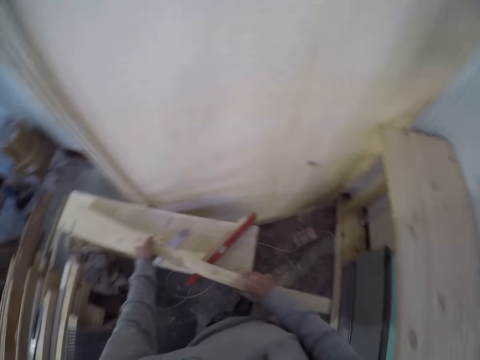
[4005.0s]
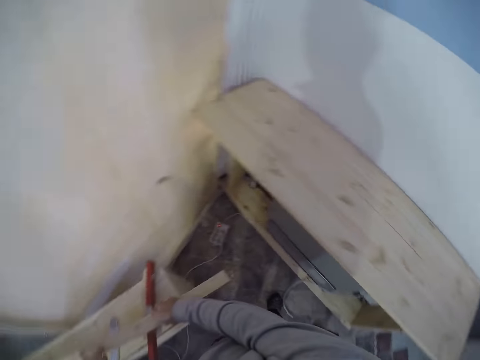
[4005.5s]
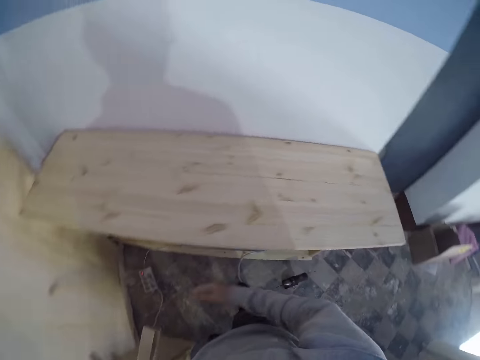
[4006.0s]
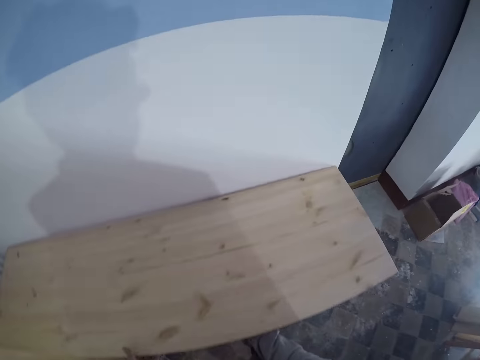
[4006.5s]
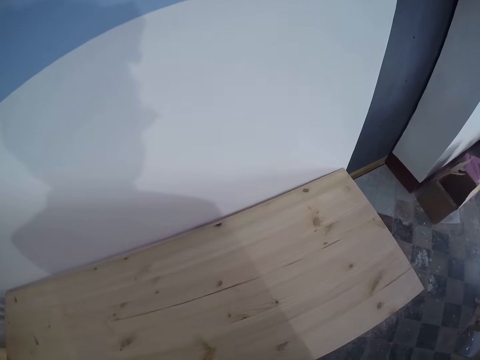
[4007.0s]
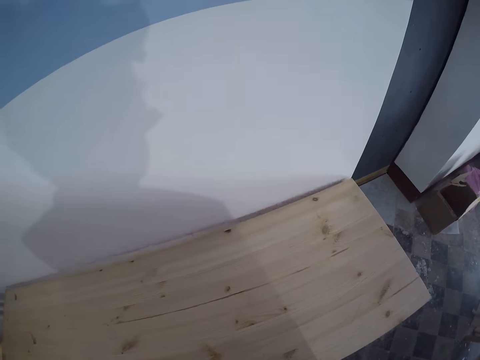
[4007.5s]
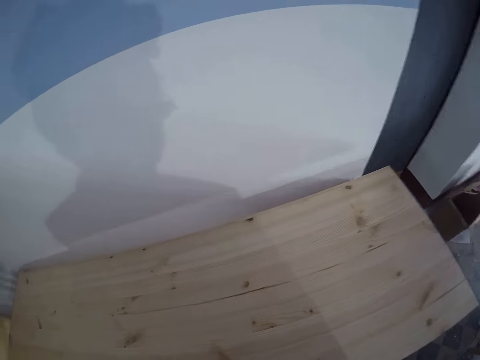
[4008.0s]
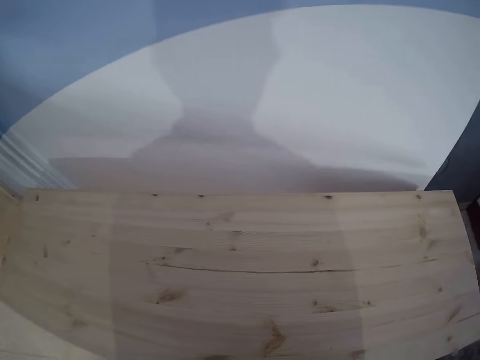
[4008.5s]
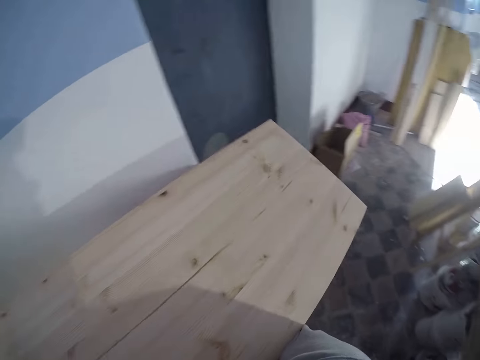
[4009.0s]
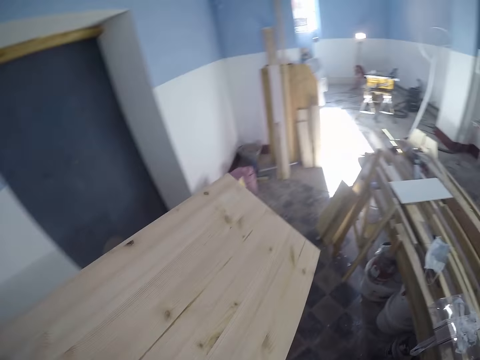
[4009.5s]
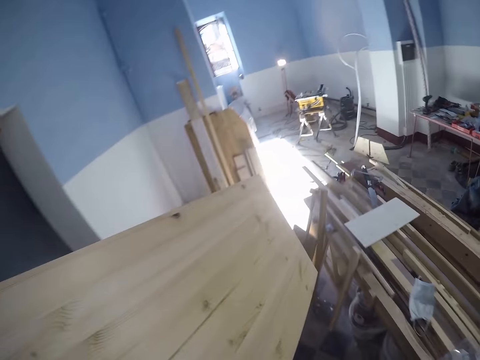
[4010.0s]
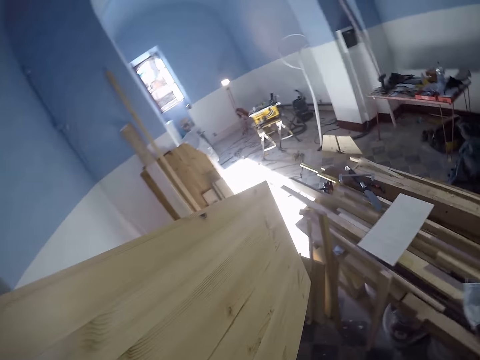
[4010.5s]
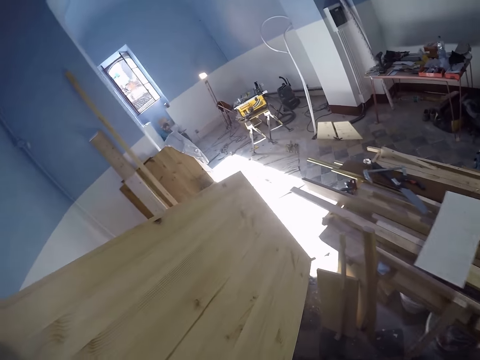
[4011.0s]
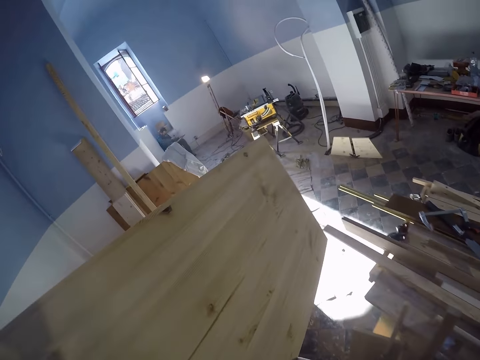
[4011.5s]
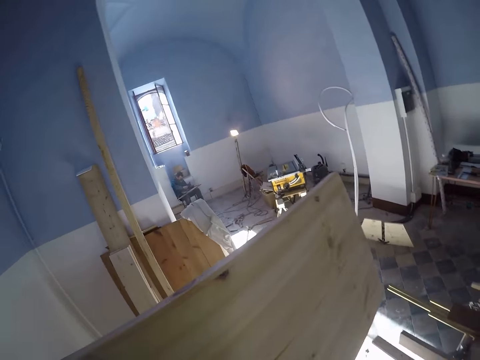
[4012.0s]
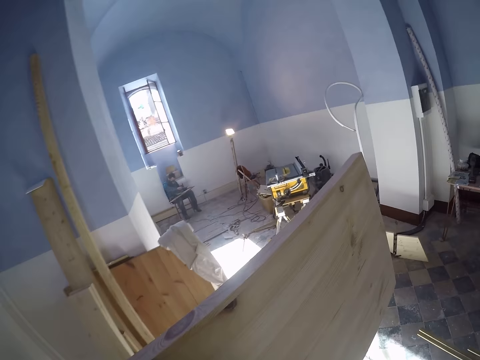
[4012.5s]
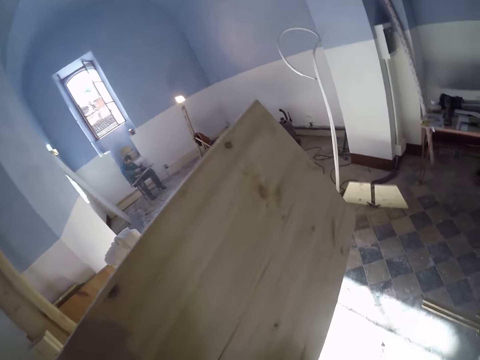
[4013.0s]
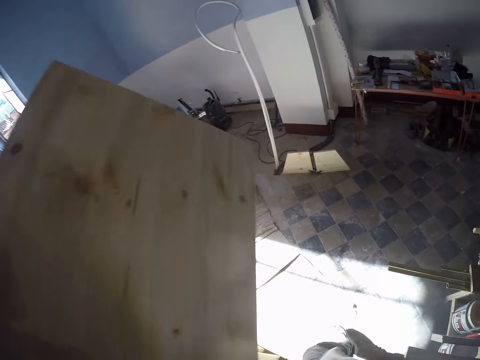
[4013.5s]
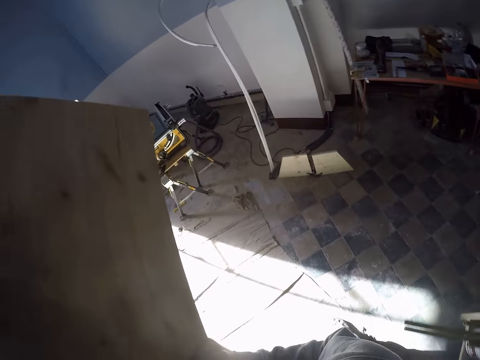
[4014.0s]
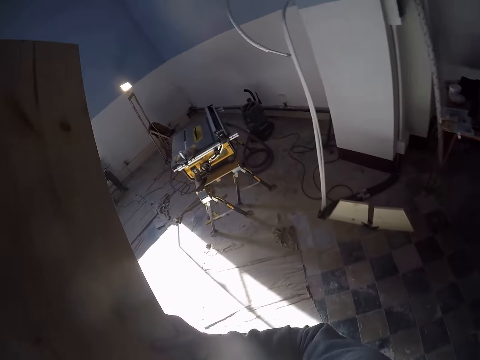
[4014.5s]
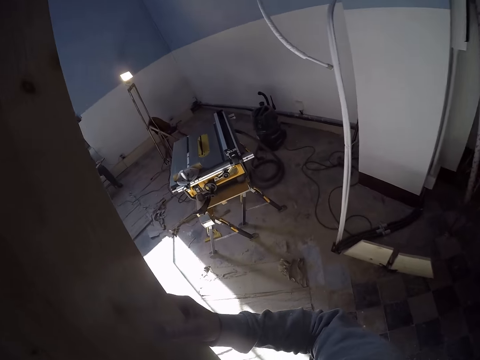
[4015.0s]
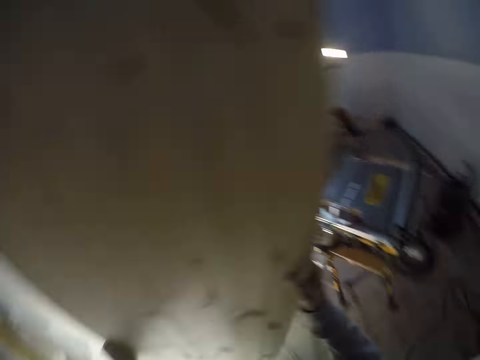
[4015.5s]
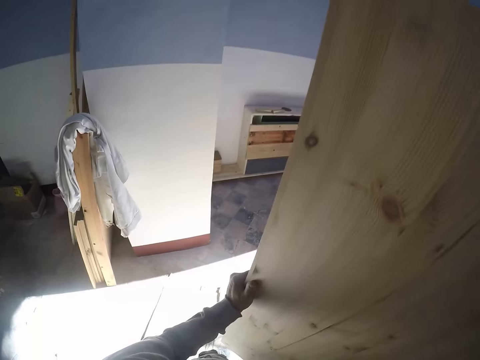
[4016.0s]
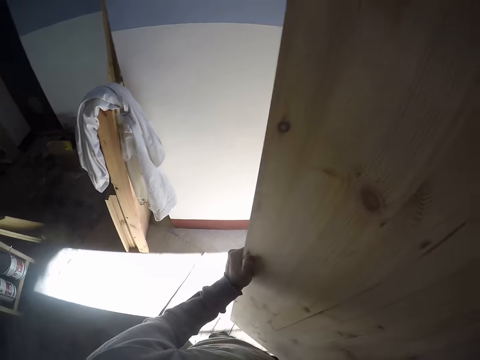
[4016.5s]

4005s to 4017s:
The camera wearer drops the carpenter ruler on the piece of wood. He puts the wood on the bench. He picks the wood plank from the floor with both hands. He carries the wood with both hands. He walks around. A man trims a piece of wood with a wood trimmer with both hands.

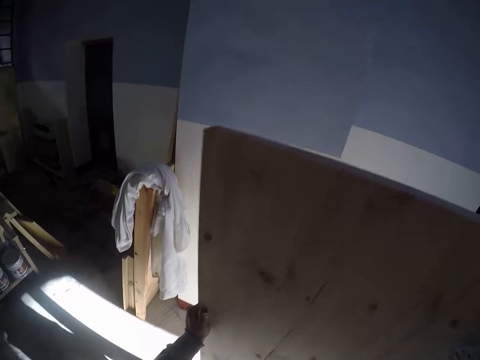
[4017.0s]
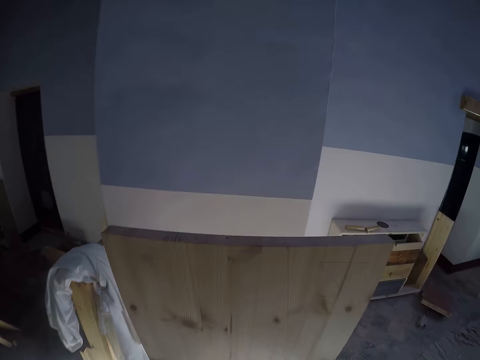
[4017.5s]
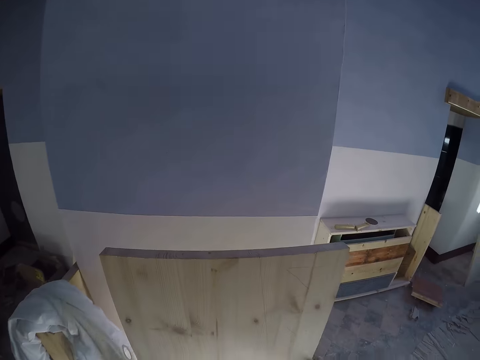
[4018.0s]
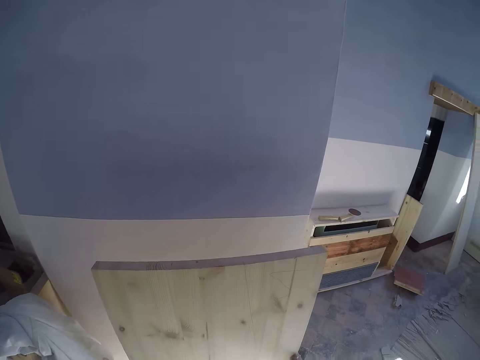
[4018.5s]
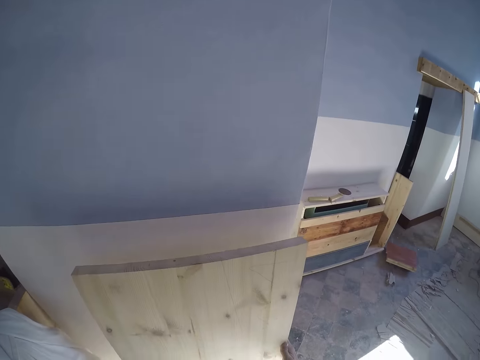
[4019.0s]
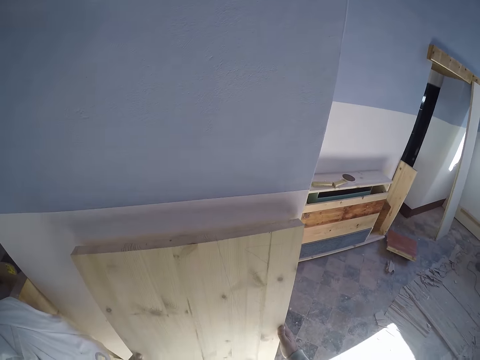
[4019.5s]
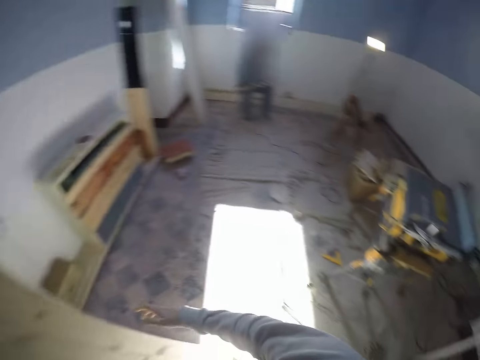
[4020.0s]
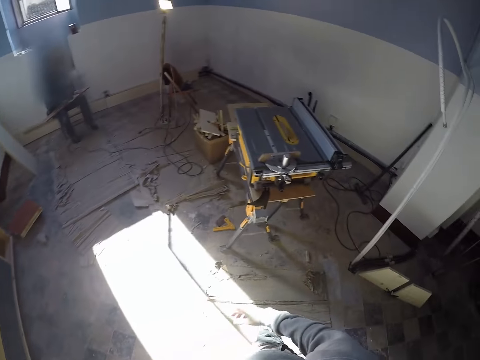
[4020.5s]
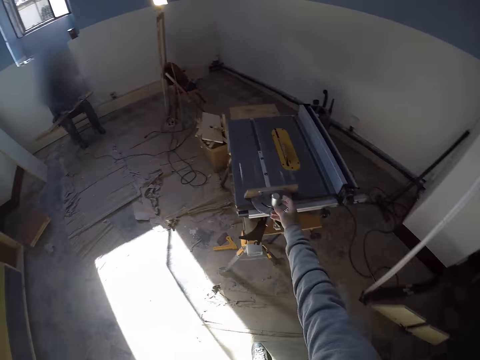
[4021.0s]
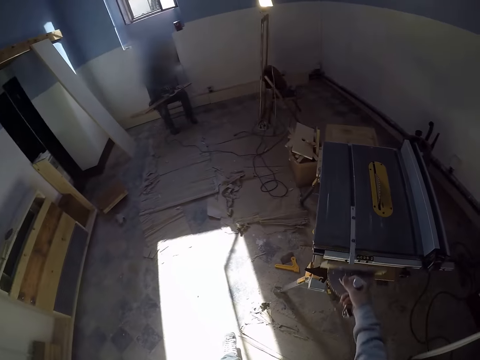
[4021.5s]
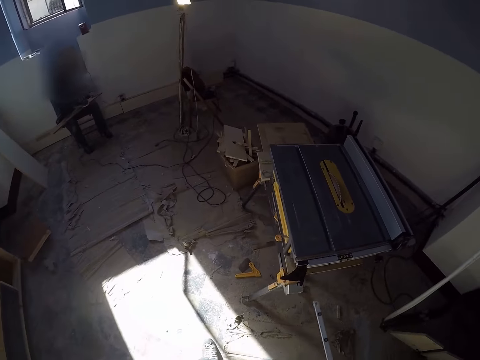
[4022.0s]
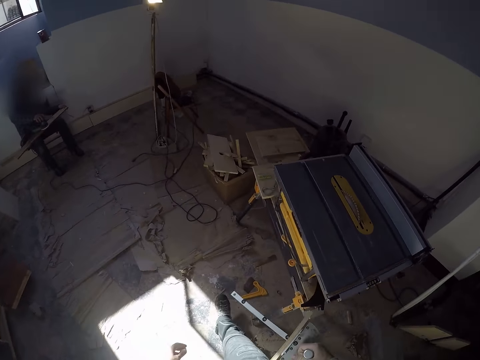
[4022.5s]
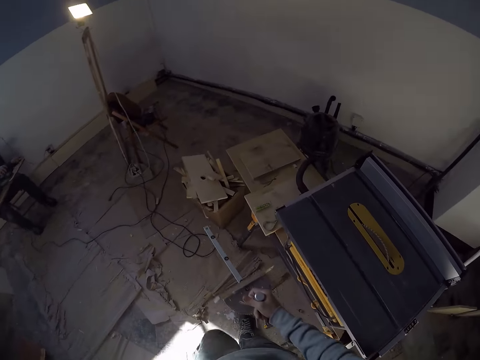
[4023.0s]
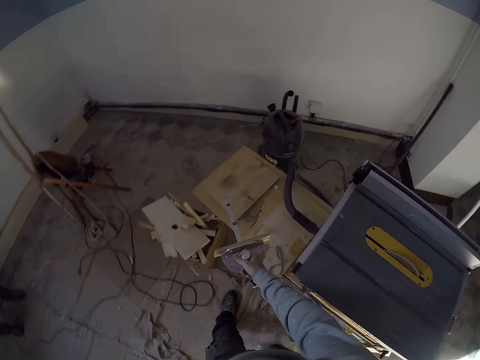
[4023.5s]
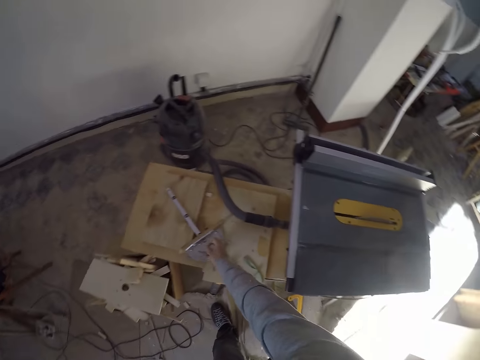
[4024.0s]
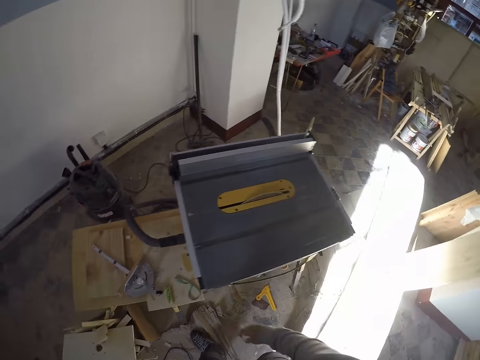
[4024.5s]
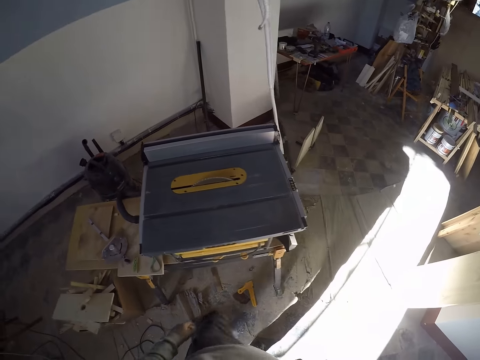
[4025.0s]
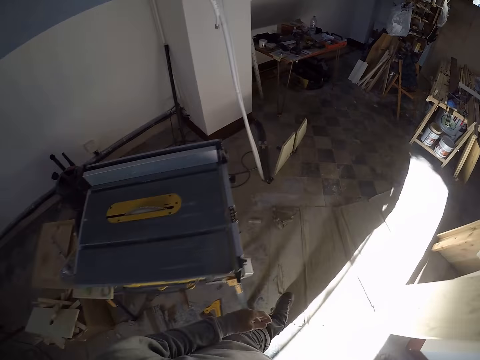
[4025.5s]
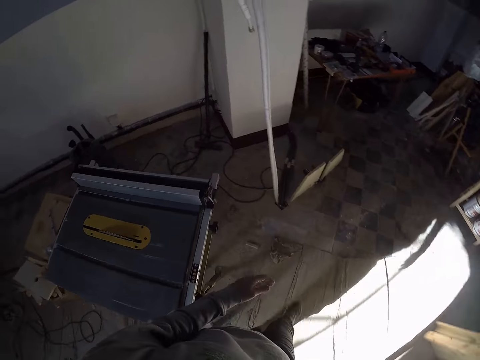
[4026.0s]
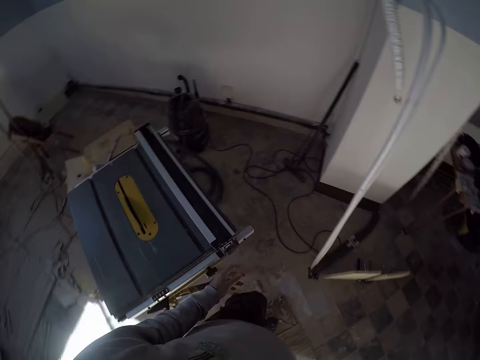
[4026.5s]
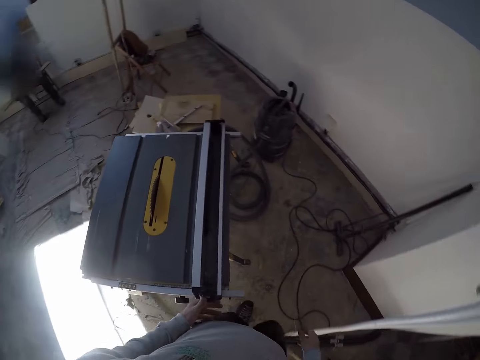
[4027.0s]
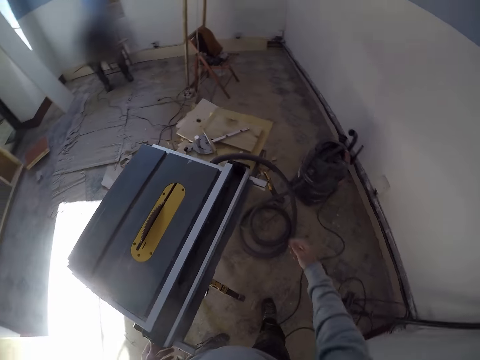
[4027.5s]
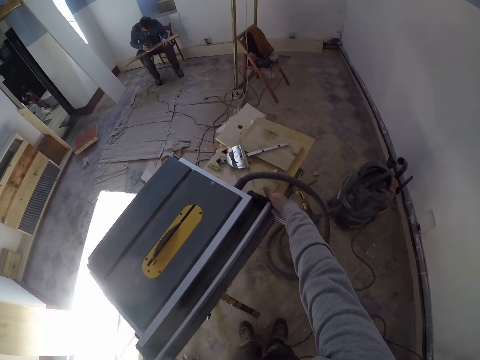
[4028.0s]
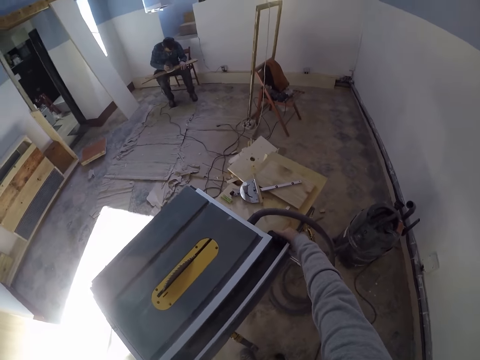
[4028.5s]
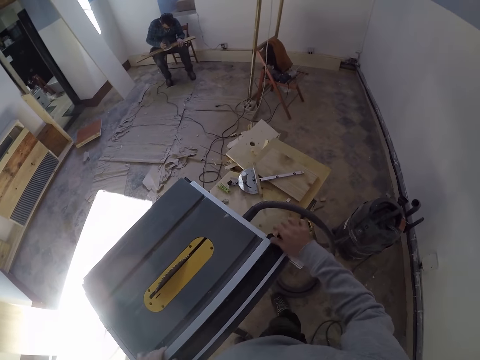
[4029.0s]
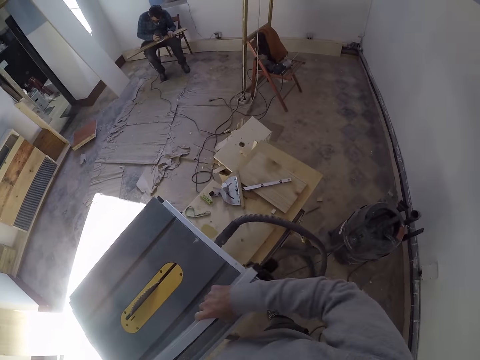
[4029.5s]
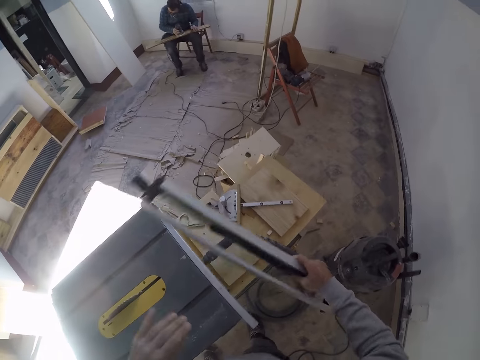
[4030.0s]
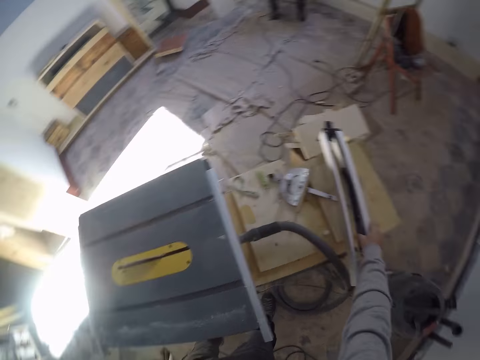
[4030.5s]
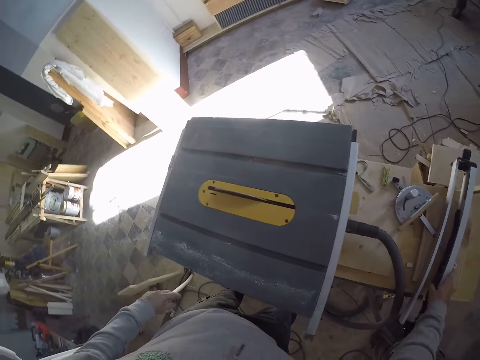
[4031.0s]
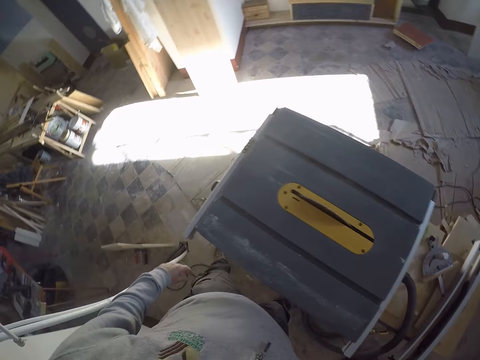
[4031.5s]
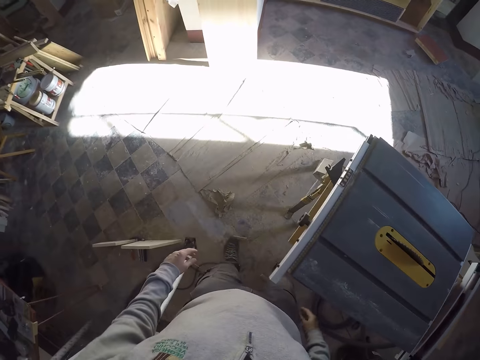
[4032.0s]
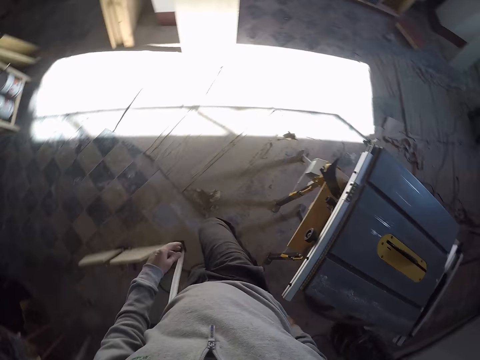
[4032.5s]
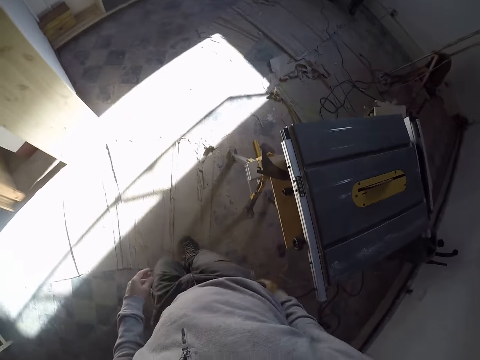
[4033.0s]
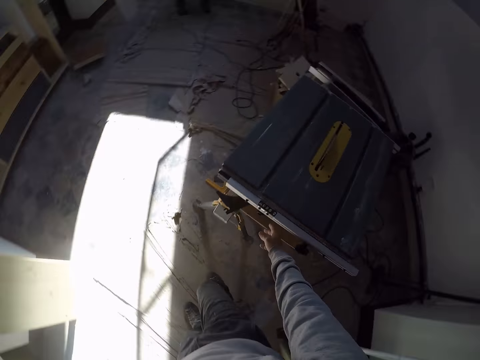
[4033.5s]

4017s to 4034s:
The camera wearer puts the wood on the floor. He leans the wood plank against the wall with both hands. He turns around. He picks a miter gauge from a table saw or cutting machine with his right hand. He drops the miter gauge on a piece of wood or cardboard. He walks around the cutting machine. He holds the cutting machine with his left hand. He places both hands on the table saw. He holds the cutting machine with both hands and adjusts the cutting machine. He picks a piece of metal from the table saw with his right hand. He drops the piece of metal on the piece of wood. He moves around.
